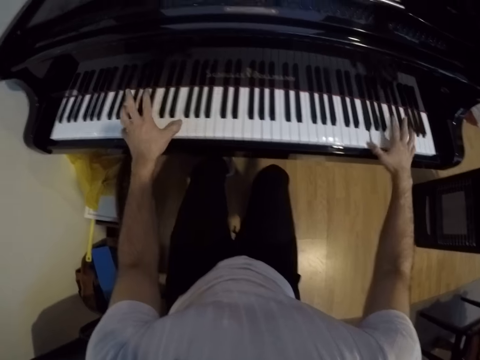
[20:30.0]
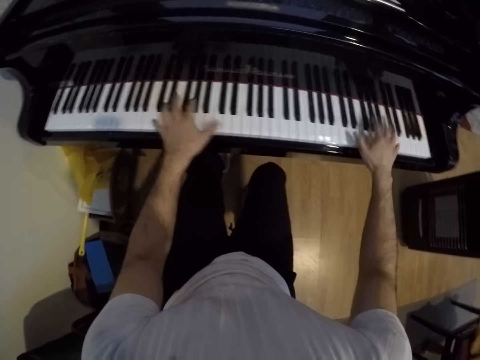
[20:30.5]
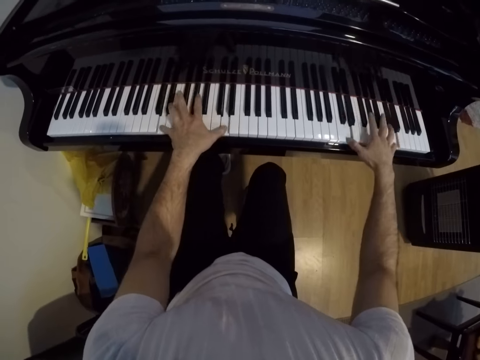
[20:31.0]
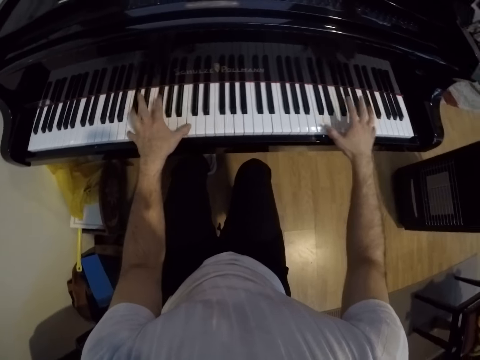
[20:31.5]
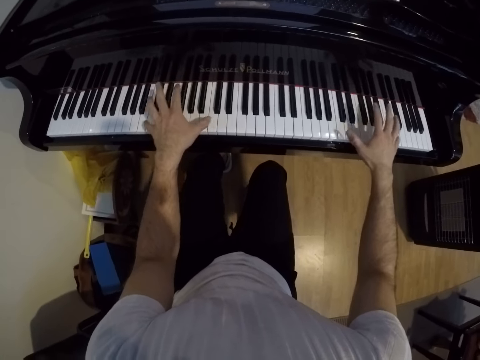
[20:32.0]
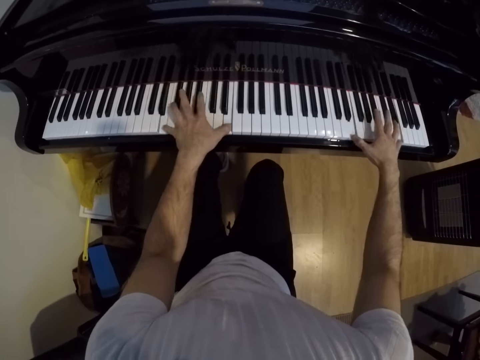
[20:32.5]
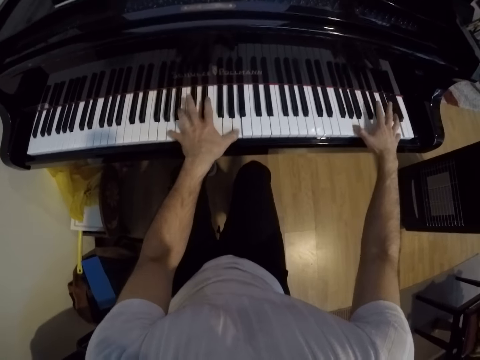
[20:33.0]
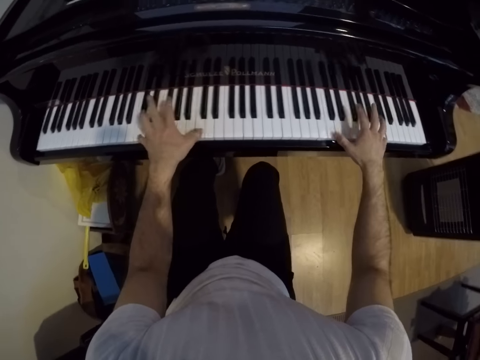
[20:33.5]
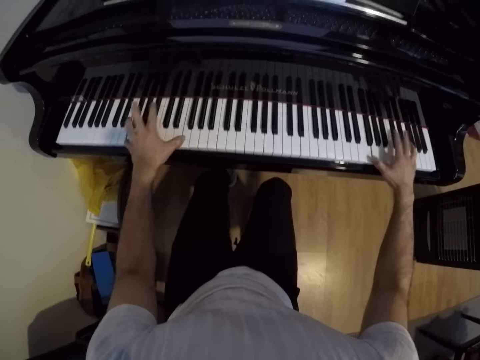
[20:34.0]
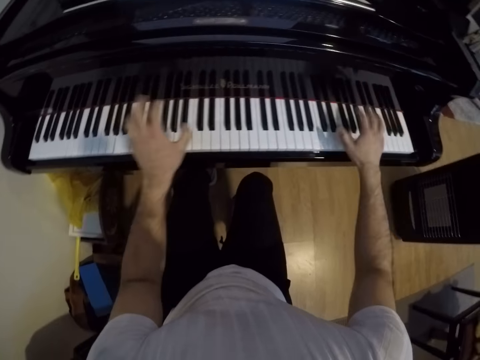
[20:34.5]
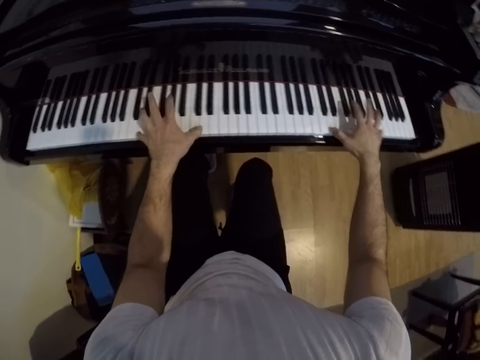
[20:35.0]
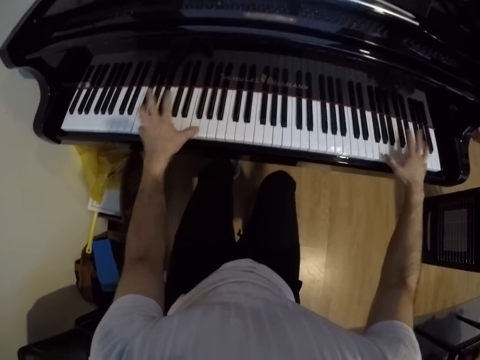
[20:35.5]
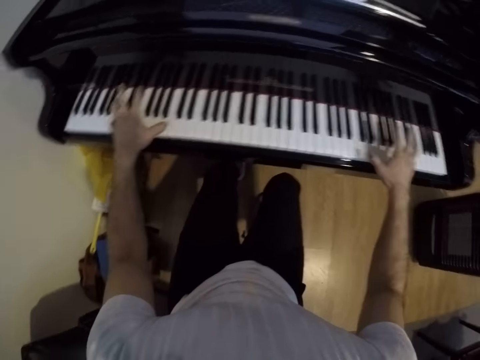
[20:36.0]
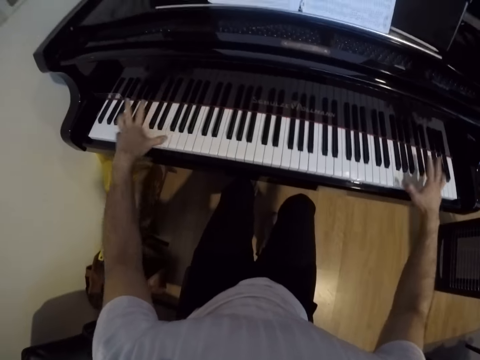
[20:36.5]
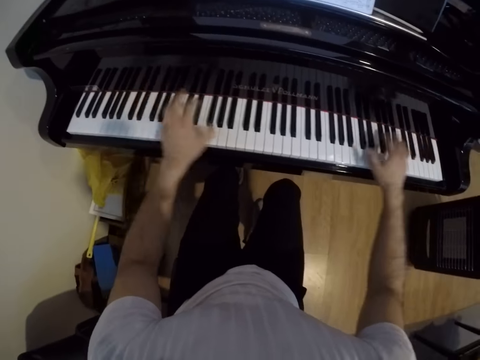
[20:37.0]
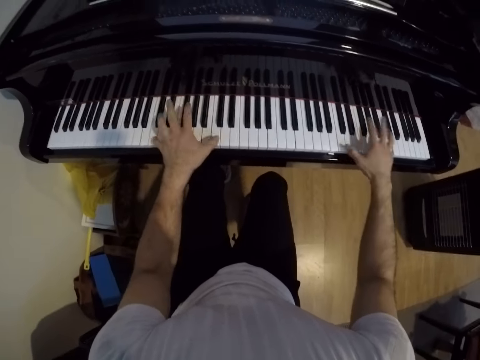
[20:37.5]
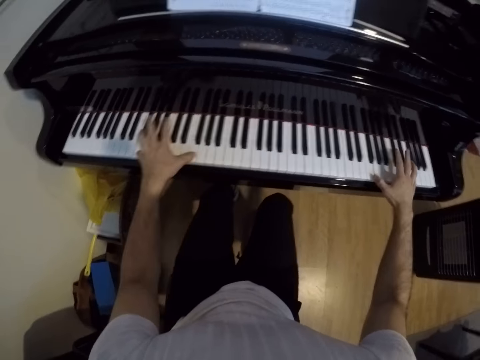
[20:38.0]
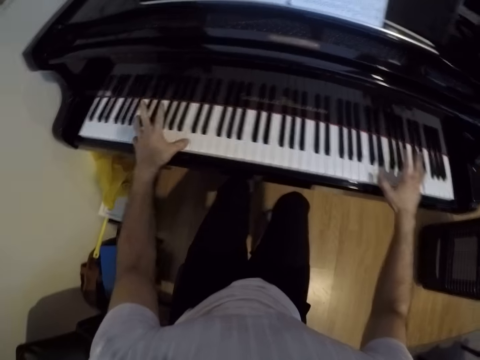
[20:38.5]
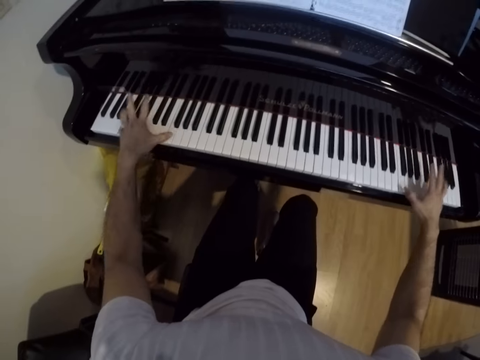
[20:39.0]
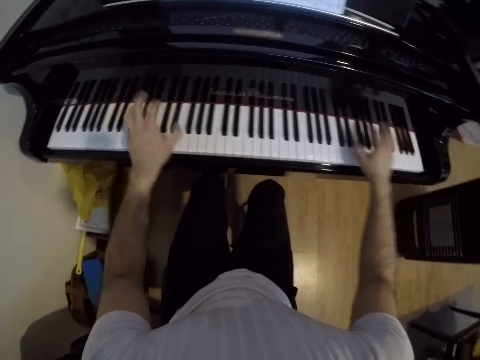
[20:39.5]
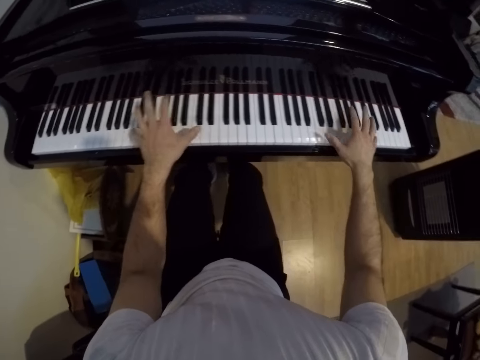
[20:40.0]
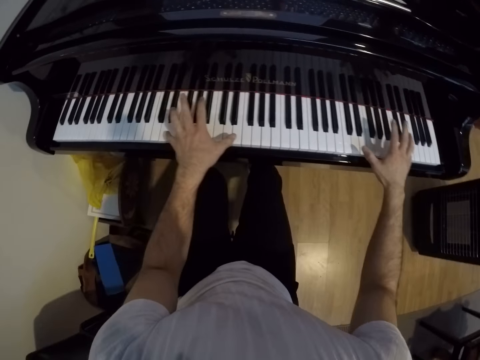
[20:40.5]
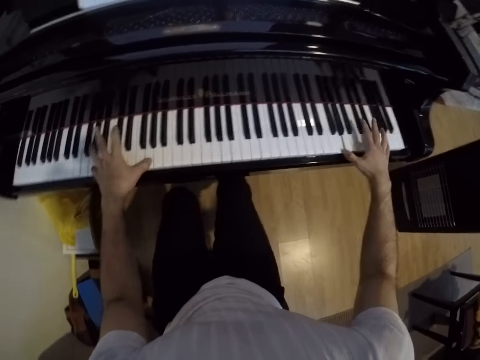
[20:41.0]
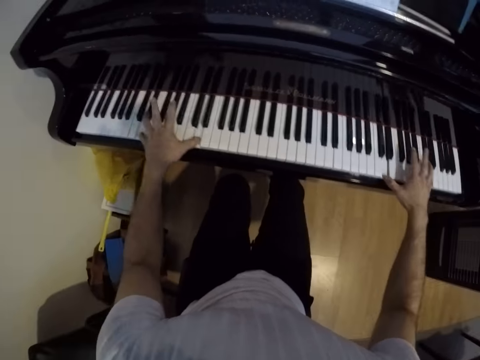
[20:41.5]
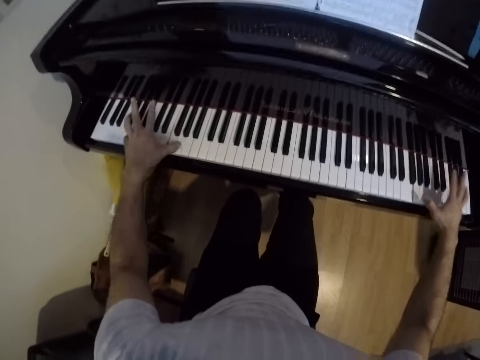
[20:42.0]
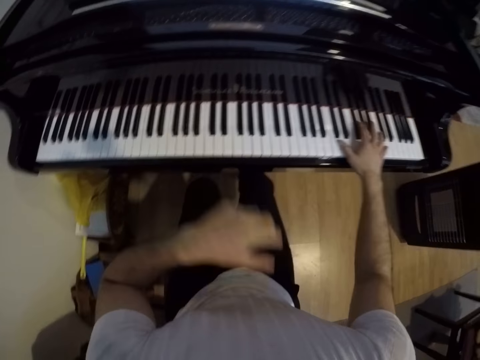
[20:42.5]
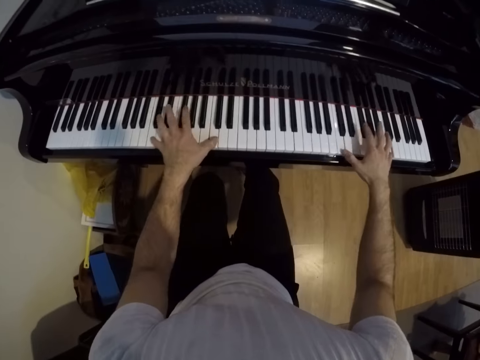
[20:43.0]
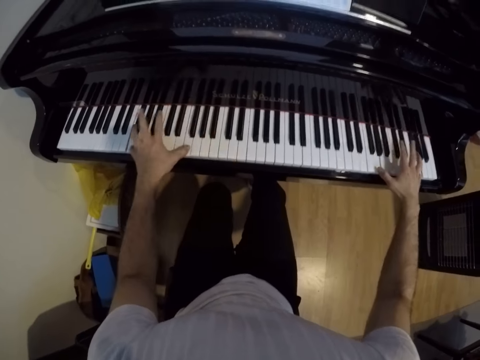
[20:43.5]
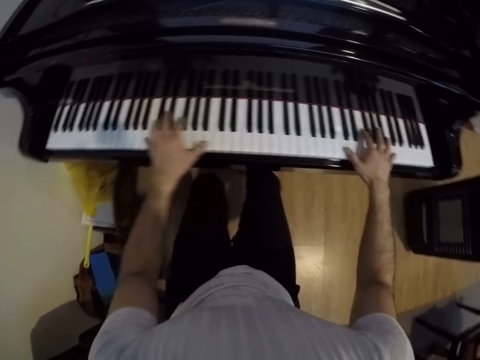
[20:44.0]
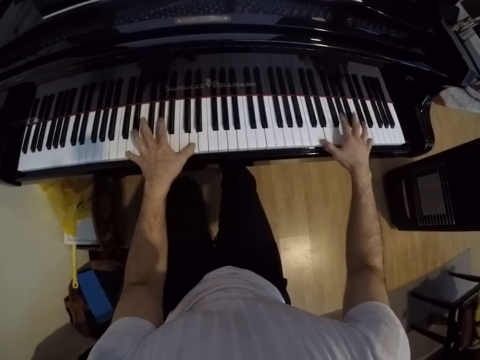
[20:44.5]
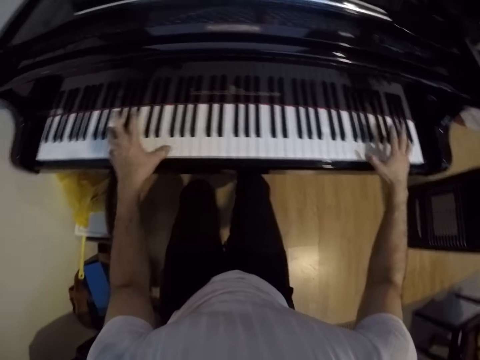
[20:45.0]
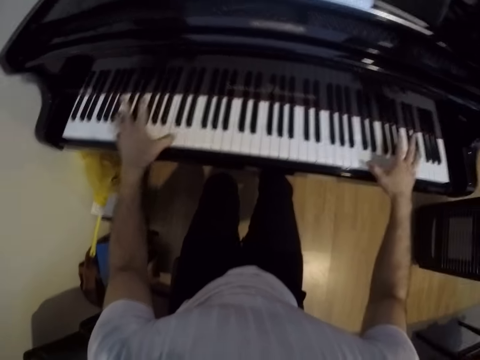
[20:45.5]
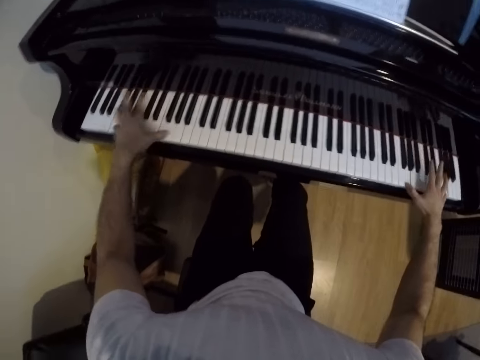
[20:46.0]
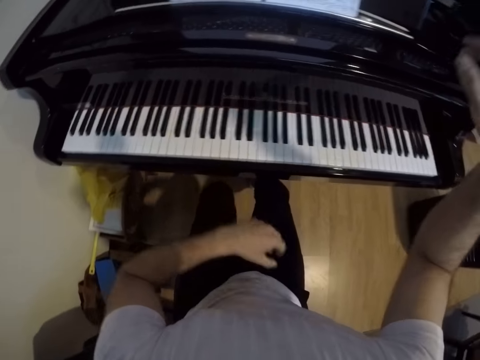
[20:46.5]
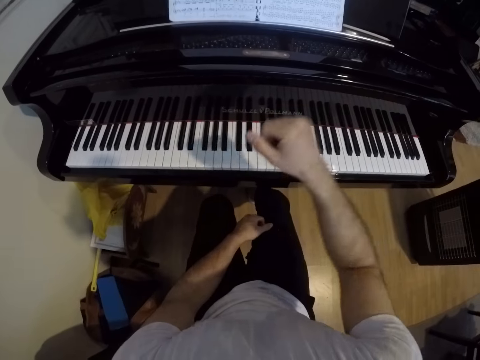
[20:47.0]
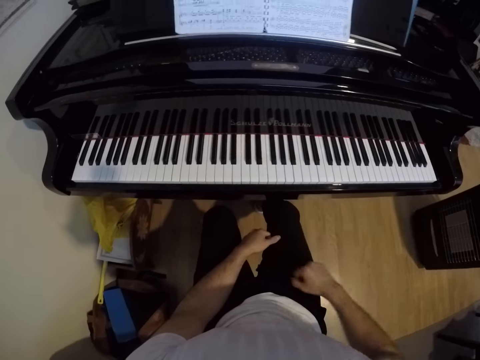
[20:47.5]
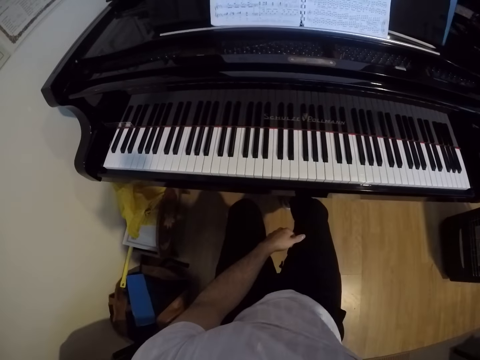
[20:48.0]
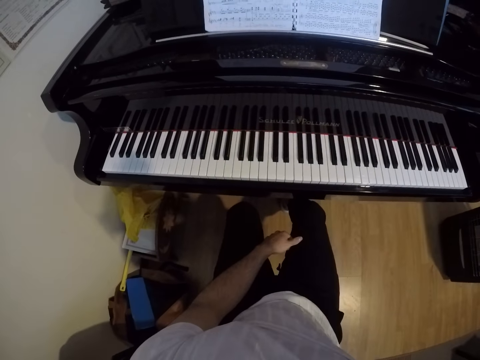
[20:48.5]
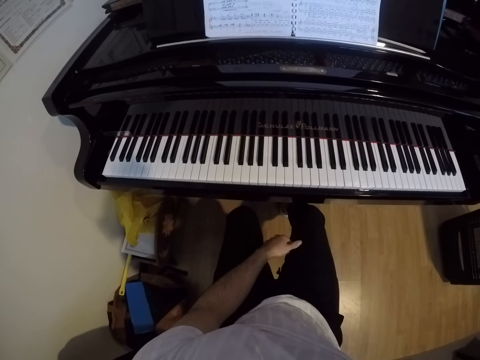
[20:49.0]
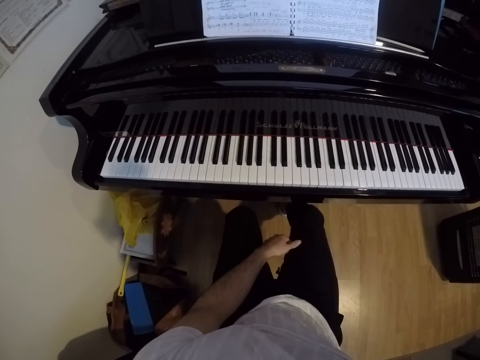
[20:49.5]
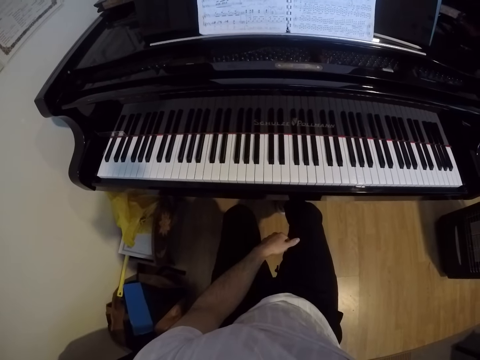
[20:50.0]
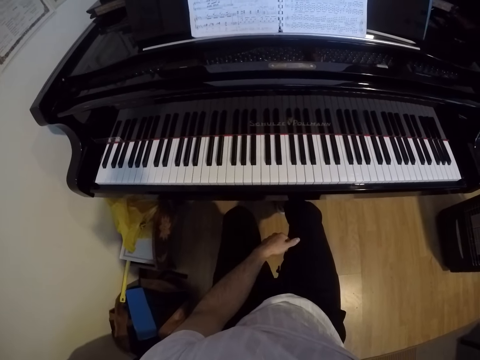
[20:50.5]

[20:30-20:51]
The camera wearer folds his hand. He plays the piano with both hands. He removes his hands from the keys, places his hands on the lap and touches his face with his right hand. He adjusts the camera.
